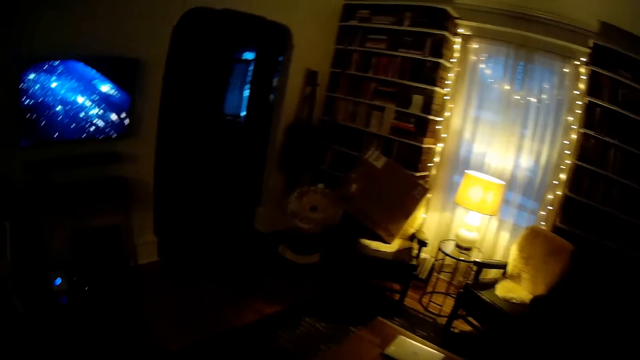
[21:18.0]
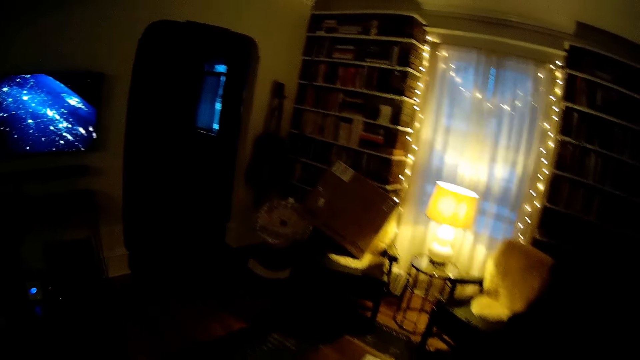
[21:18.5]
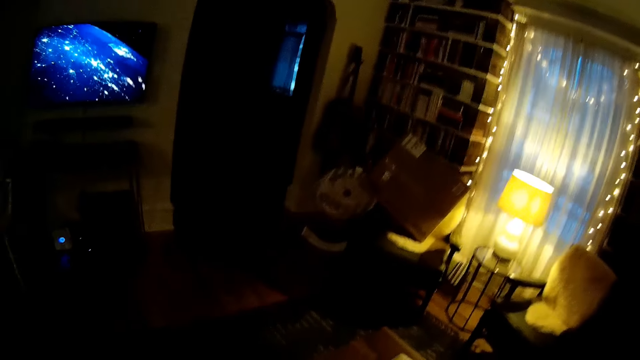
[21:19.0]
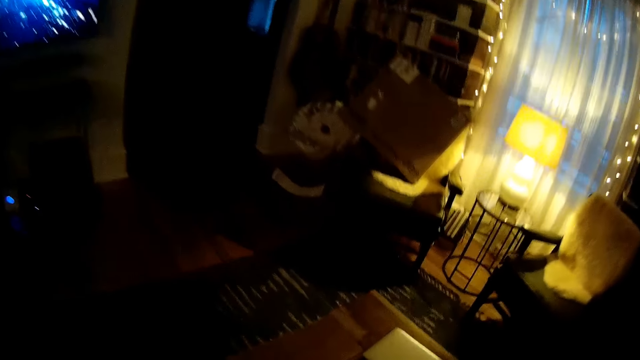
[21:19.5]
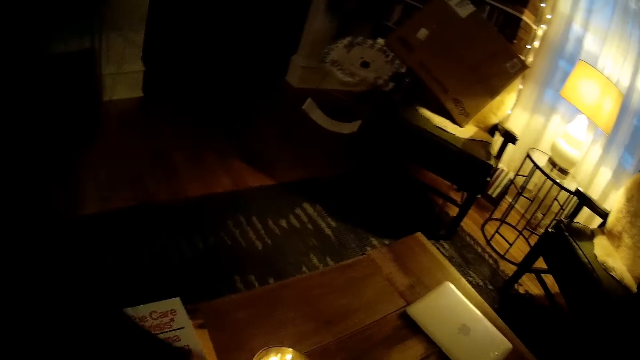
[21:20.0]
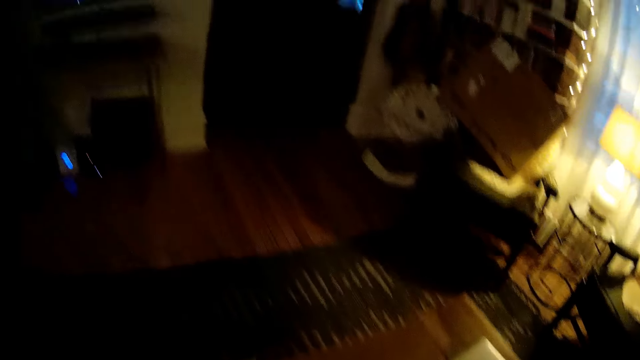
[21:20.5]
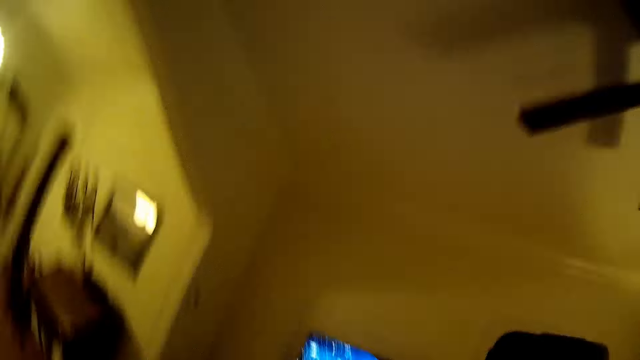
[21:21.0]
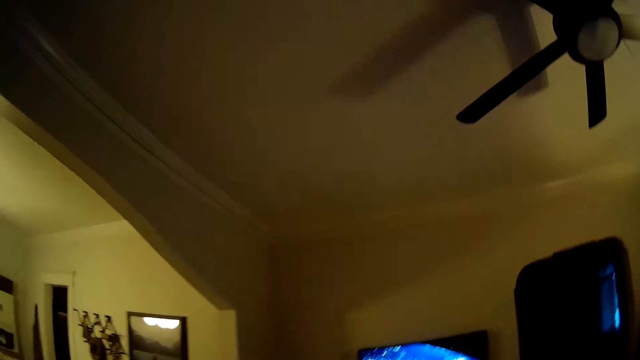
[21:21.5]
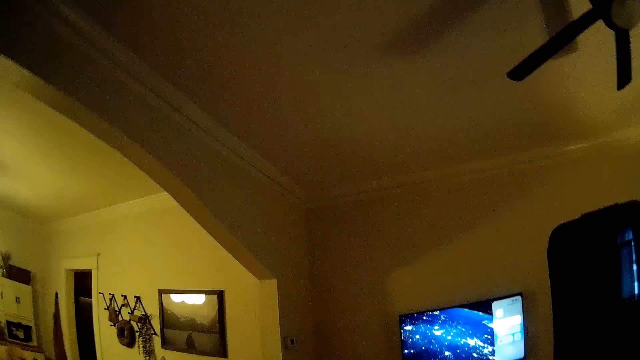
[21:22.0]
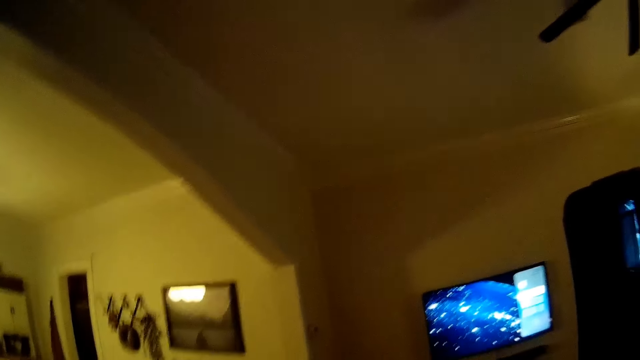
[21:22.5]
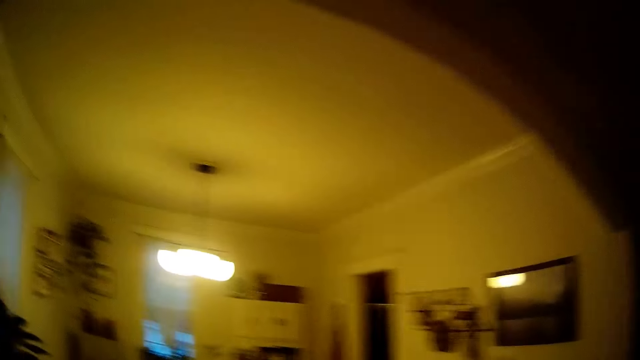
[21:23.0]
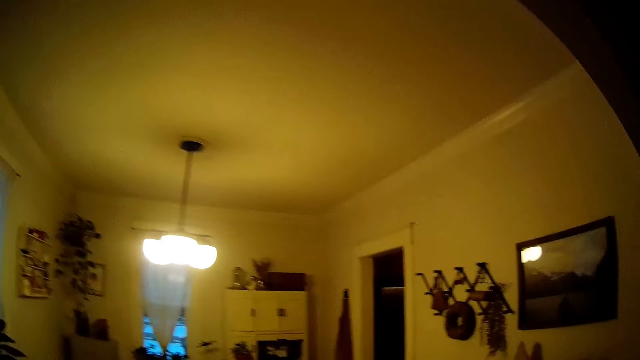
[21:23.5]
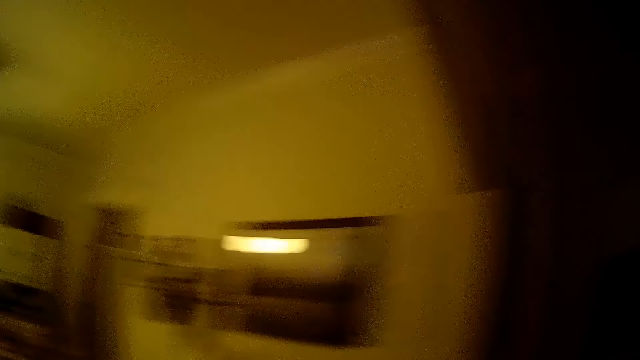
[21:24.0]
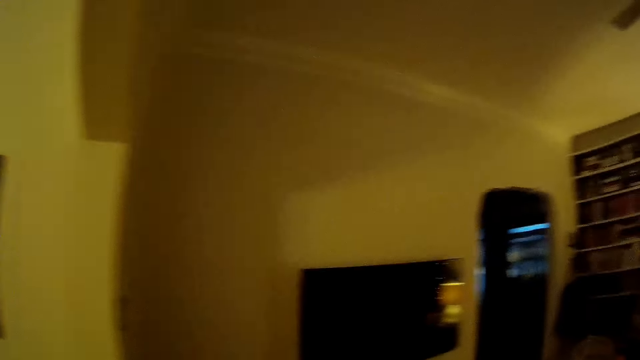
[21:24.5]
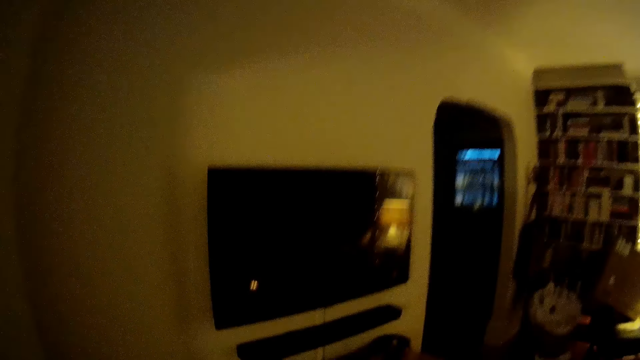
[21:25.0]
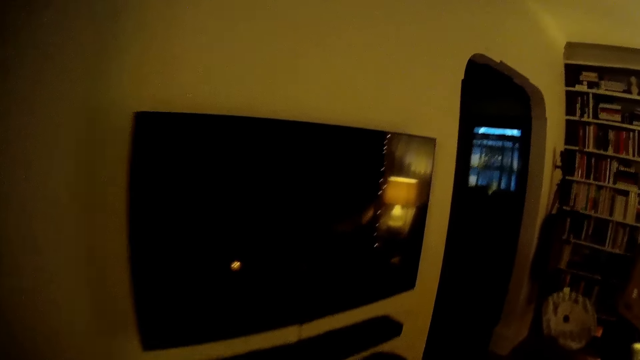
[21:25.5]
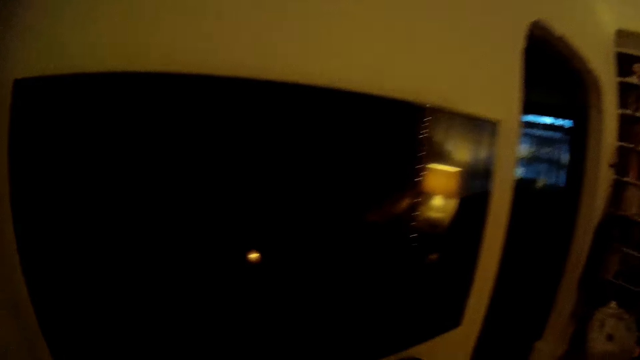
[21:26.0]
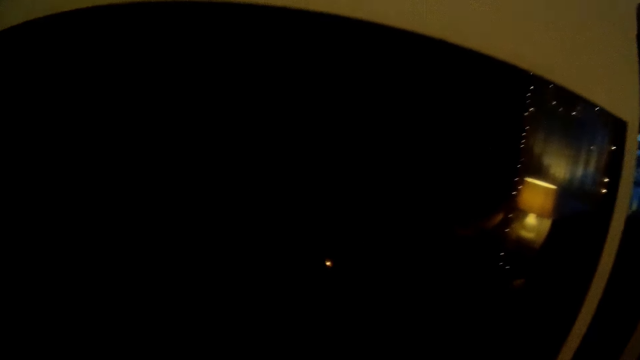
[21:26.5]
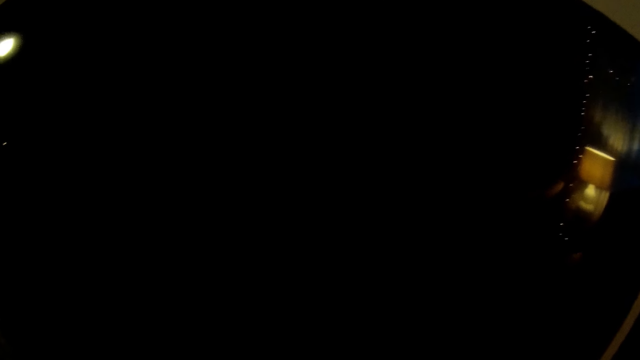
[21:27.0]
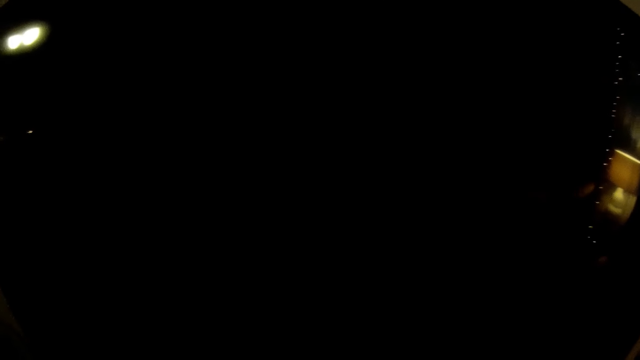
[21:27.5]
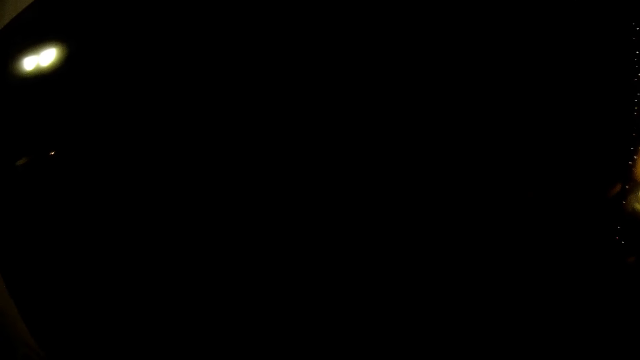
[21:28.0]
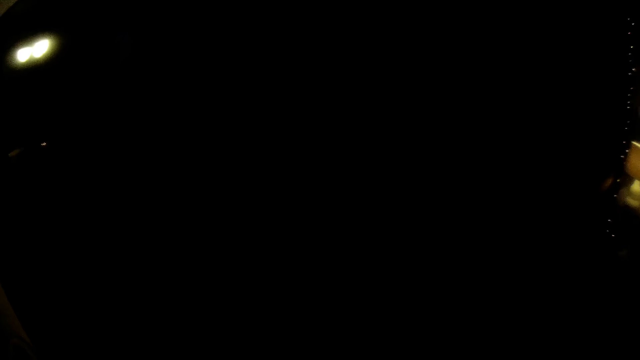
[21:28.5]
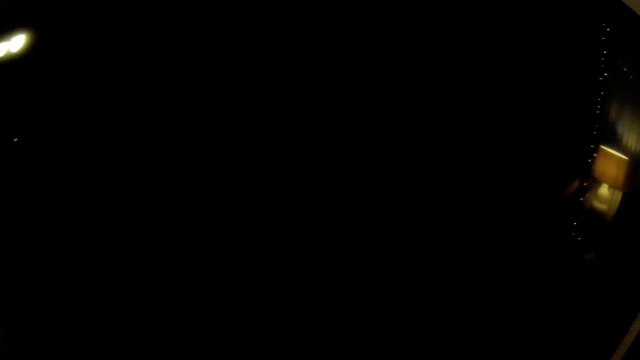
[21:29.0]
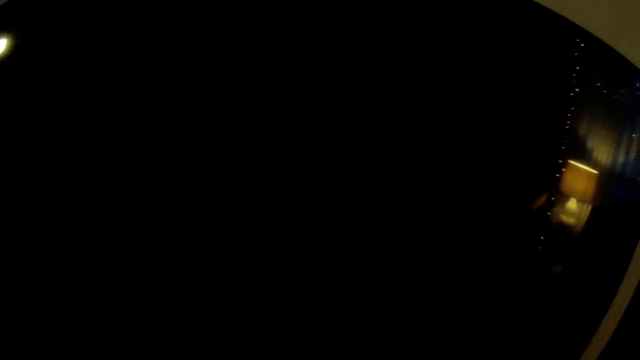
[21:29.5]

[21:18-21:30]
The camera wearer walks to a TV in the living room. They move closer to the television.

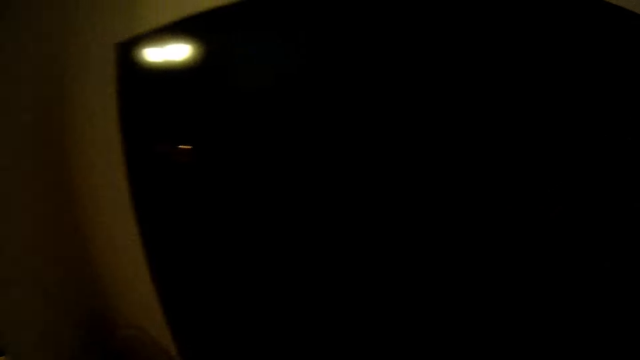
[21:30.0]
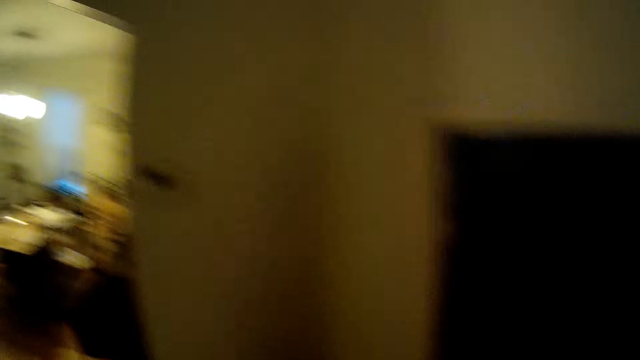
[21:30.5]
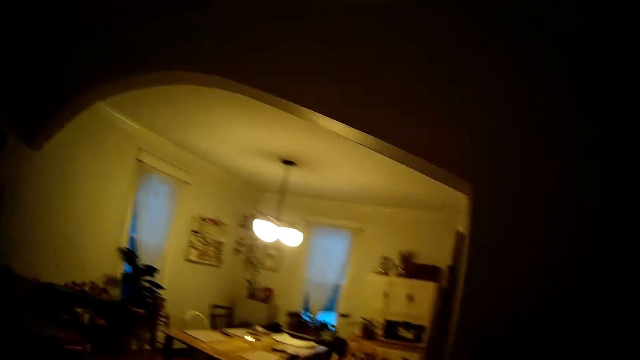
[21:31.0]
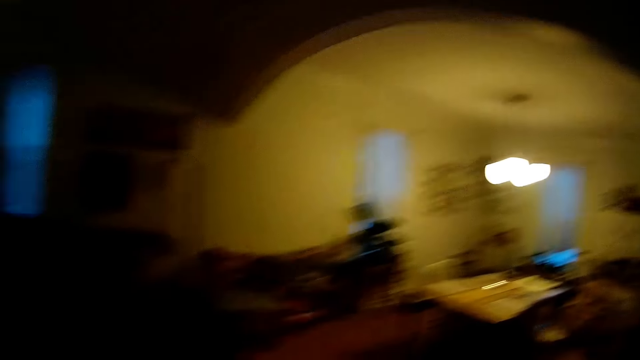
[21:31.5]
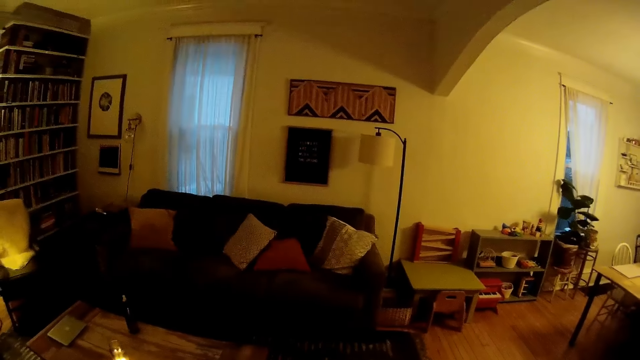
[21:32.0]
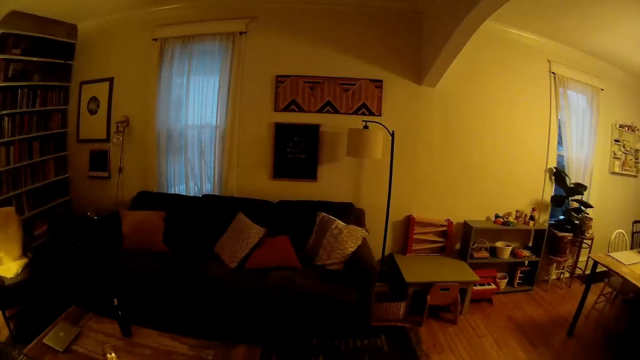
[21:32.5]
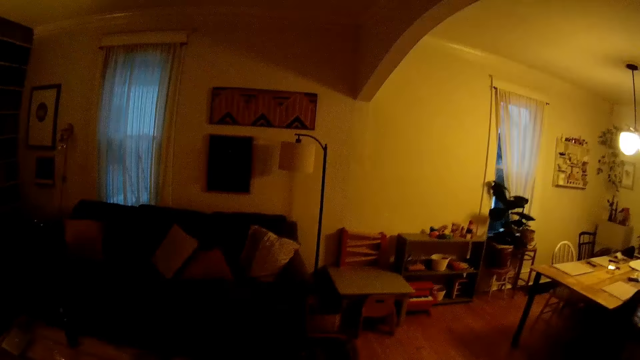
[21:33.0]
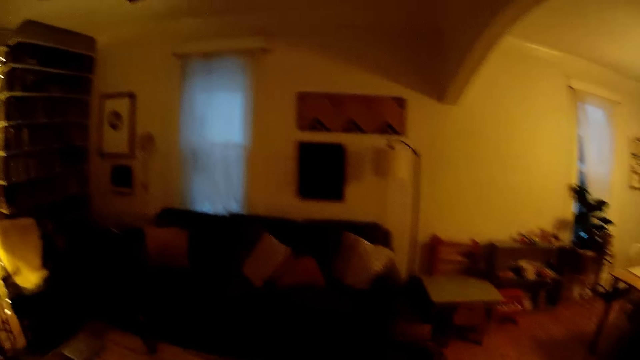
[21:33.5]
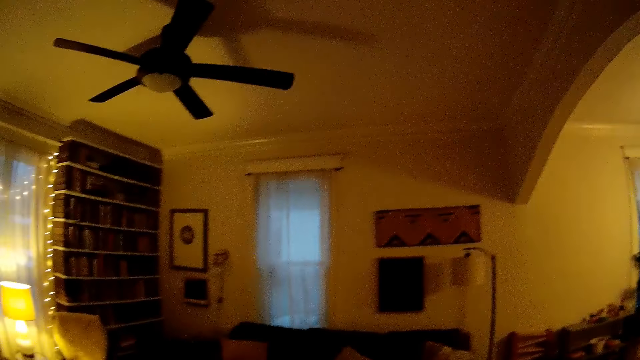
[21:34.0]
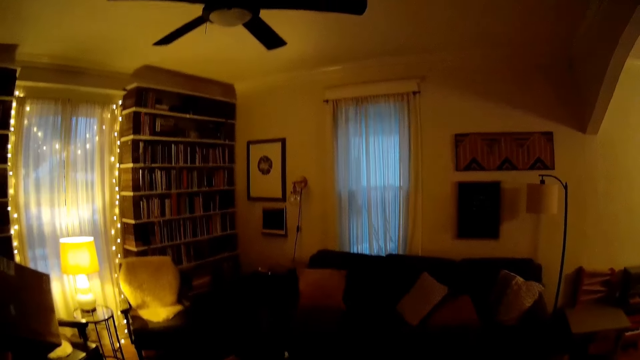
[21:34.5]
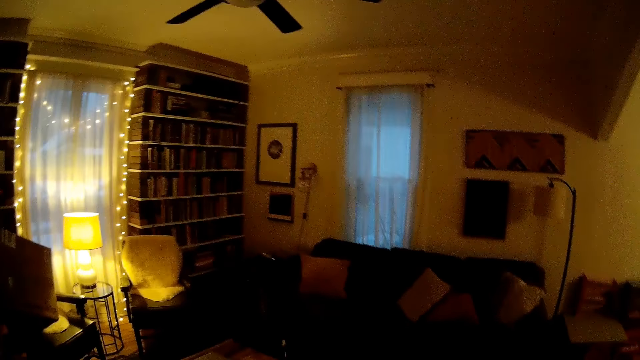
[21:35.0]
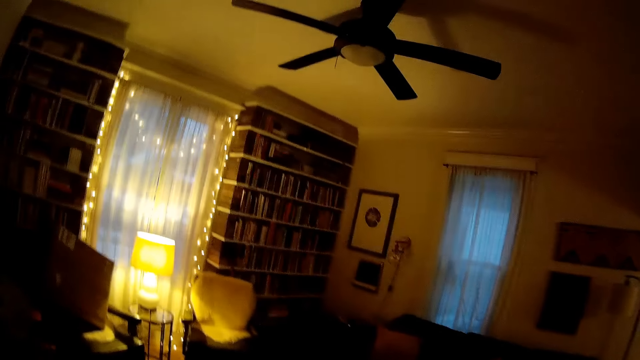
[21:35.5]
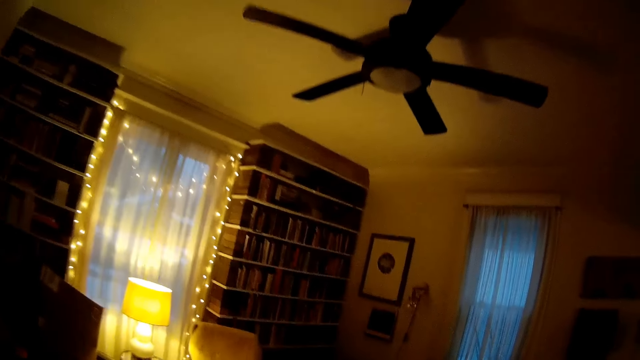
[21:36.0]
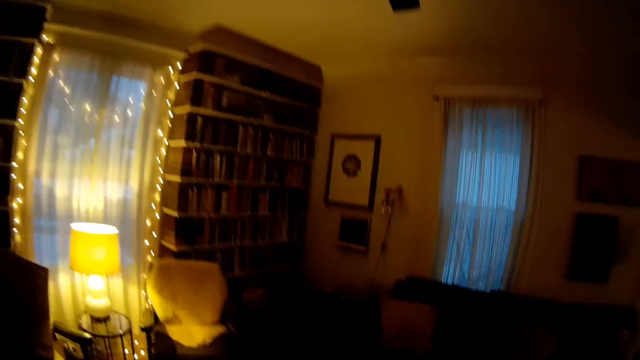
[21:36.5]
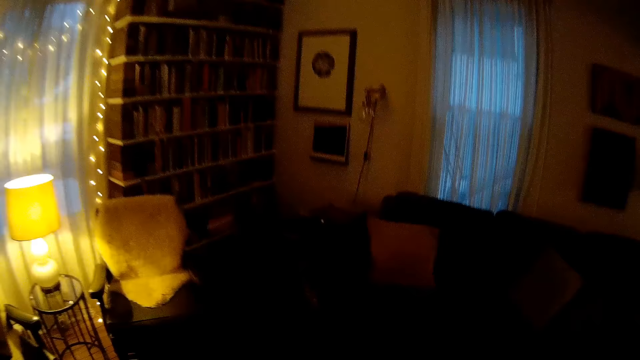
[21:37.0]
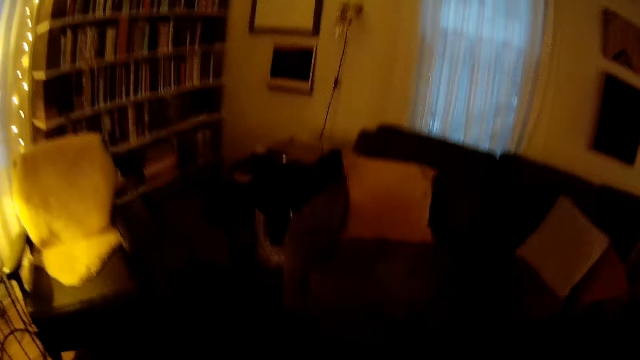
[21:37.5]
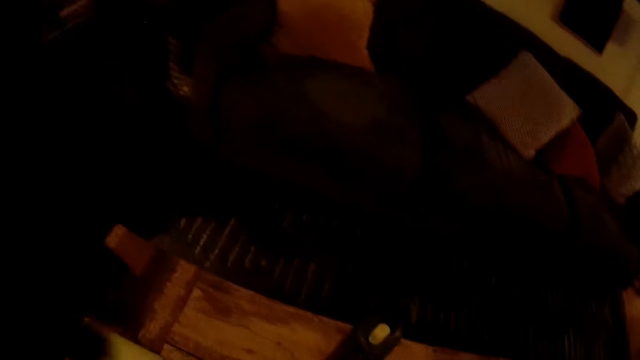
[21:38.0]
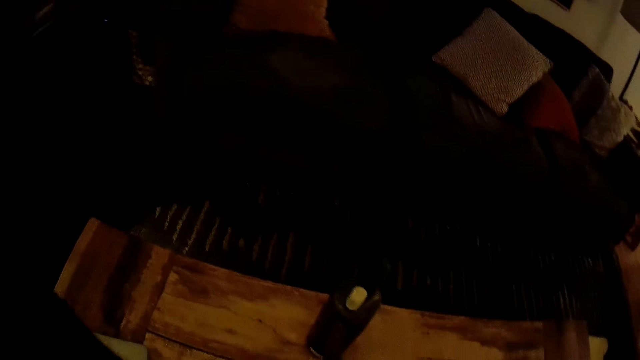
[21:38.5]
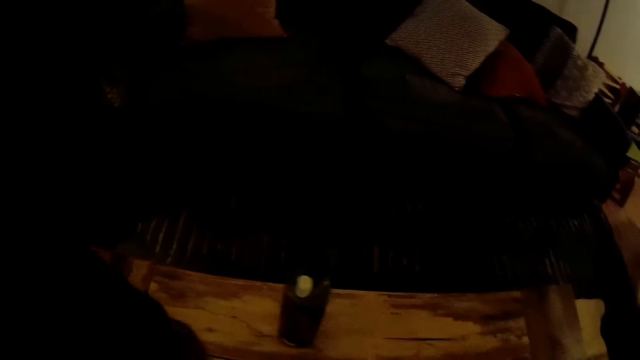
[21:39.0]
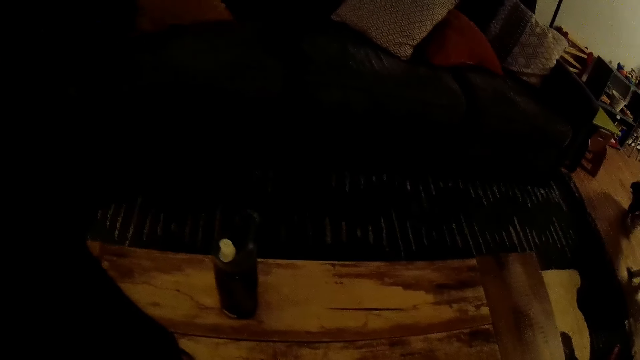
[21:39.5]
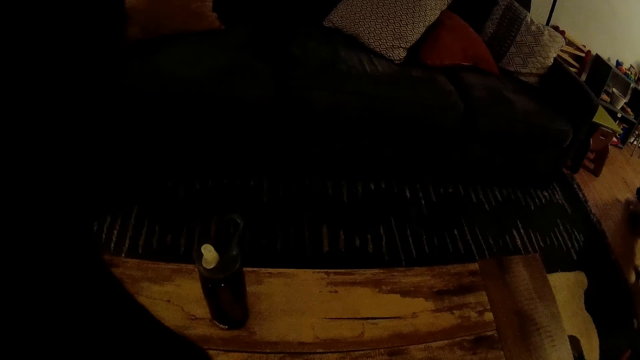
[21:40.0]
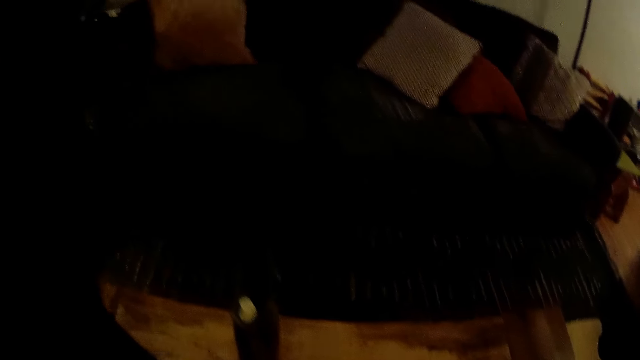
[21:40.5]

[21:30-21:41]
The camera wearer looks around. They walk to the living room table. They stand near the table.
